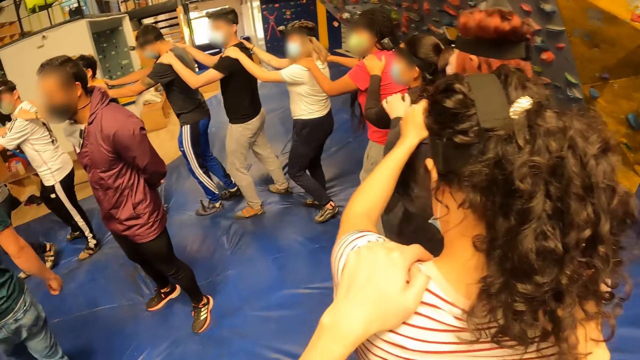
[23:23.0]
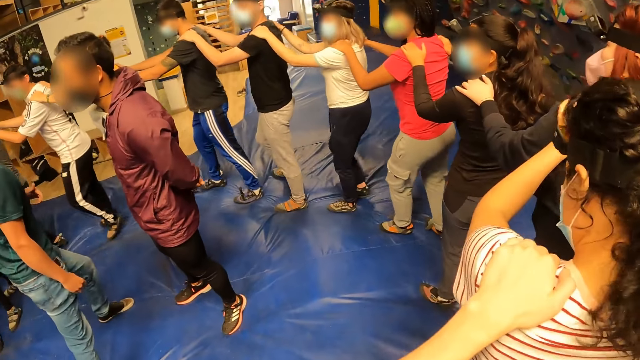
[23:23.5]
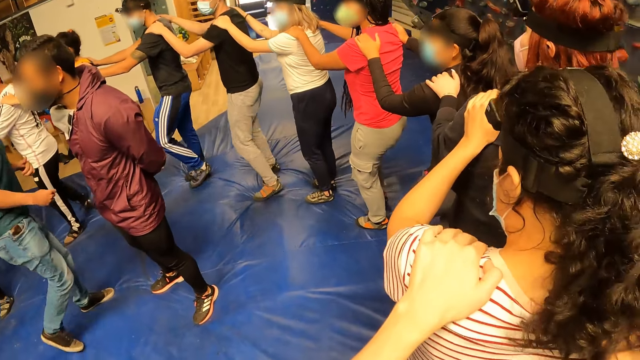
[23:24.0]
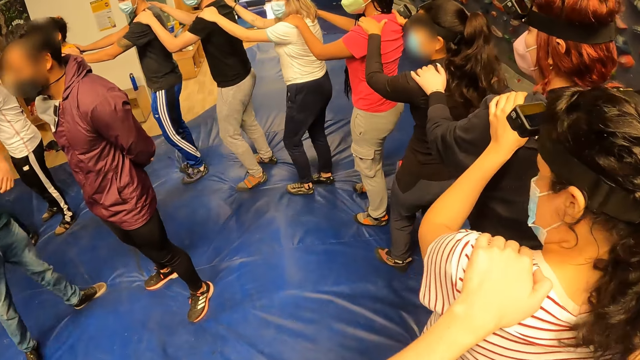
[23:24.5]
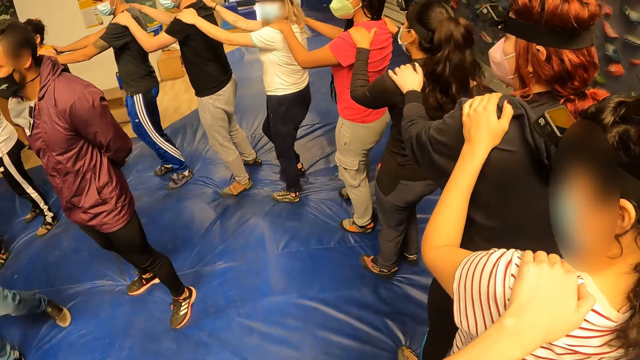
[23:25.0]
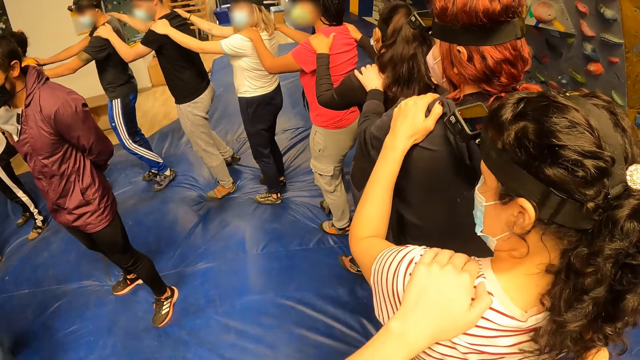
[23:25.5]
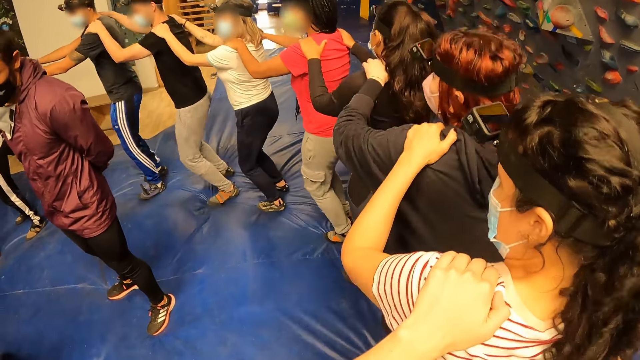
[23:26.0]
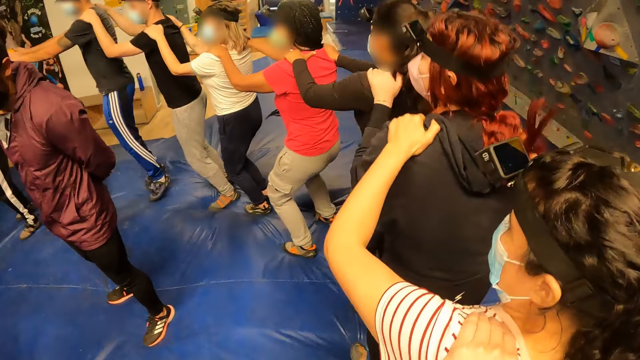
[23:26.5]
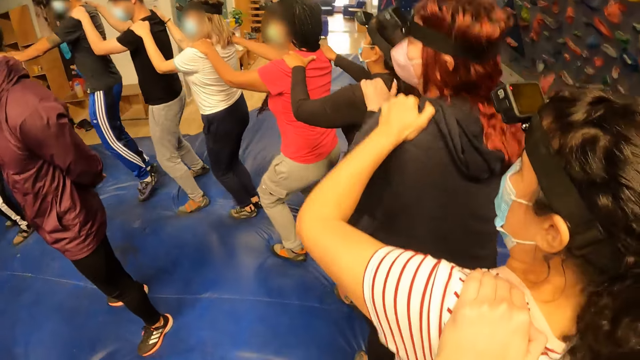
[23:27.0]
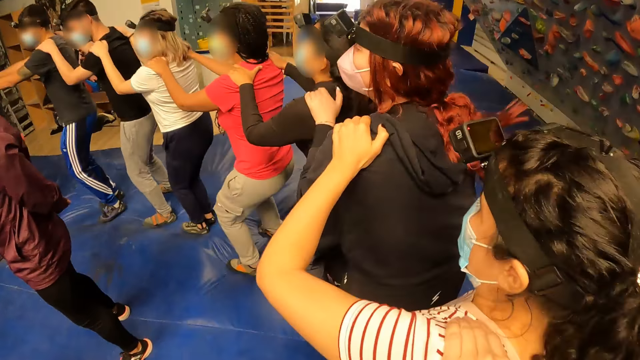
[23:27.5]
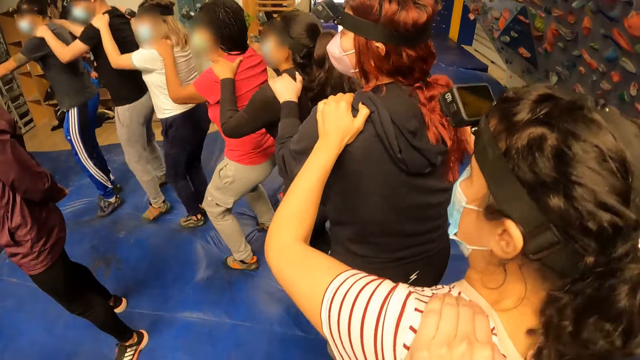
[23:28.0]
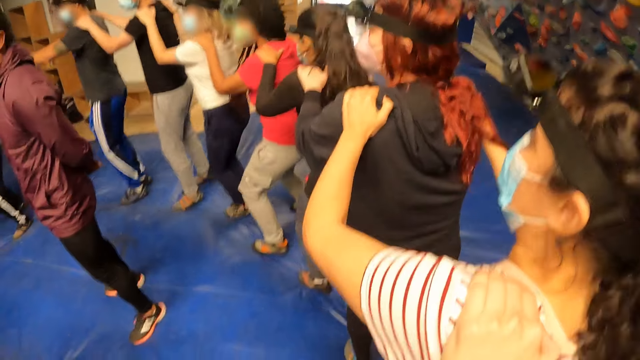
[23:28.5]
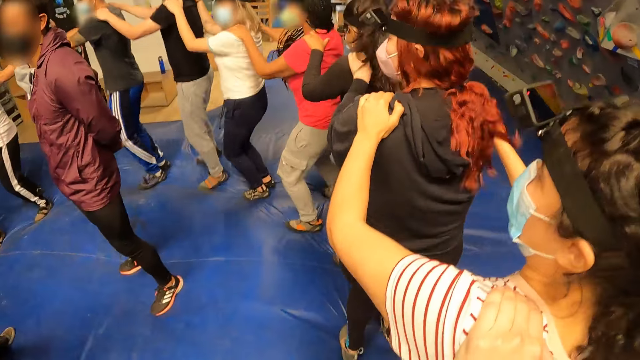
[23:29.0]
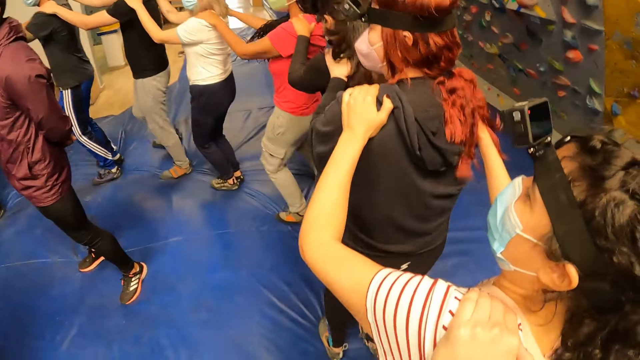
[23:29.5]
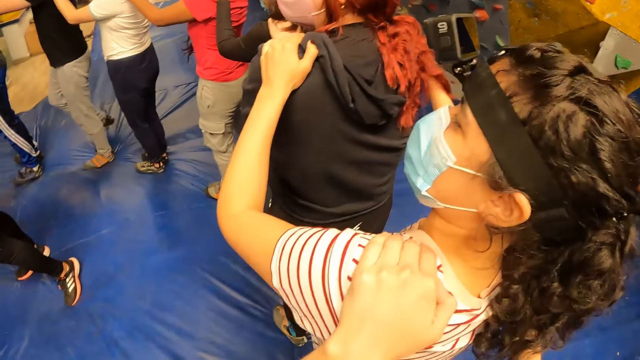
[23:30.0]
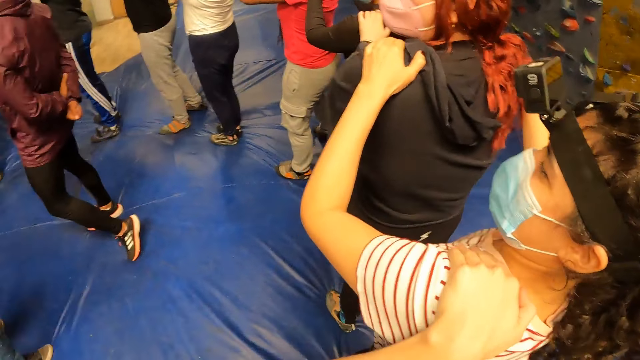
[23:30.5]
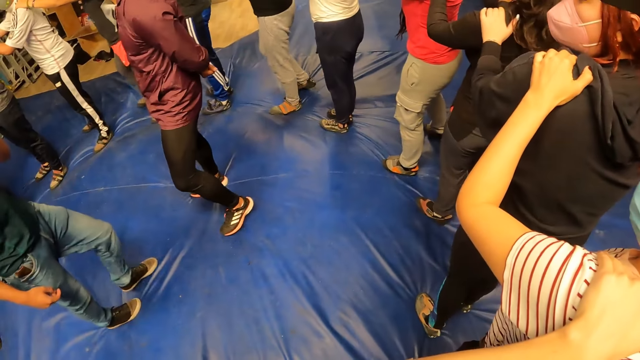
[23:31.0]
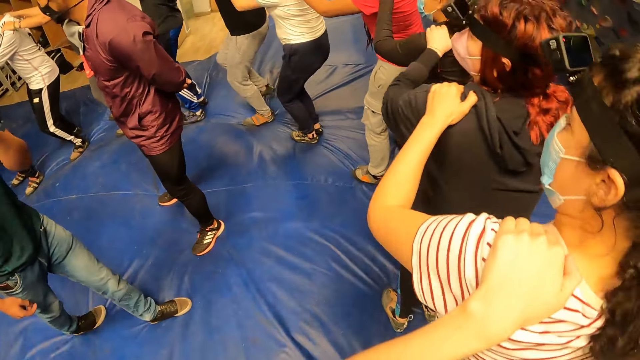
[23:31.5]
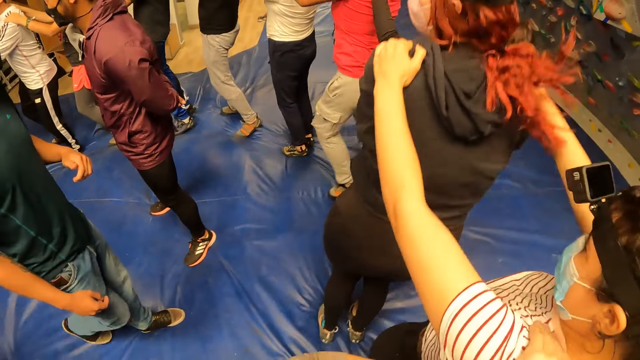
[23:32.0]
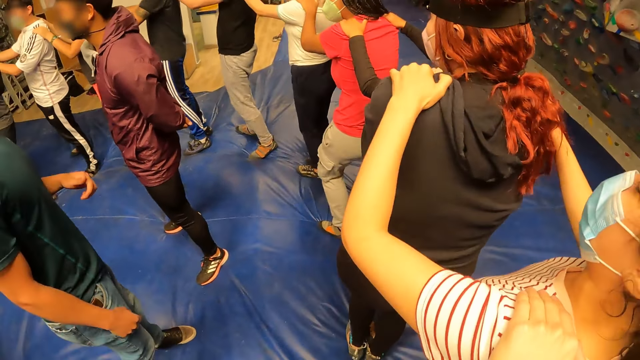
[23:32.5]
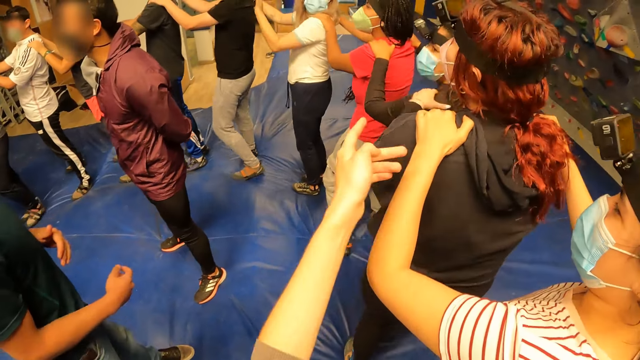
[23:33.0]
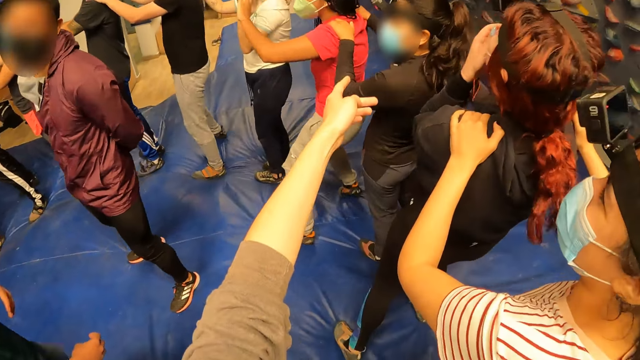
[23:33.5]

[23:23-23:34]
The camera wearer jumps forward with the group of people in the circle. They jump backward with the group of people in the circle. They stand on the floor.

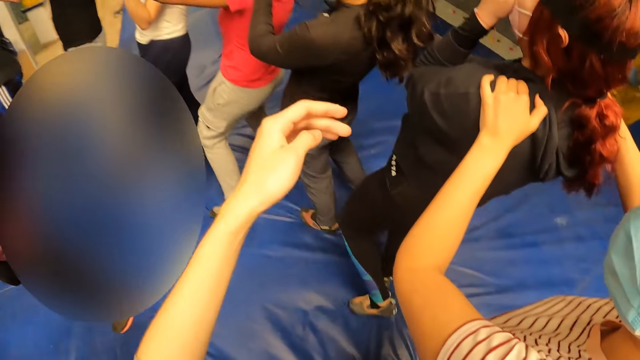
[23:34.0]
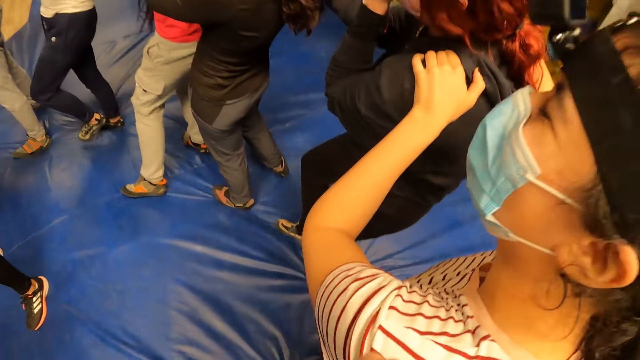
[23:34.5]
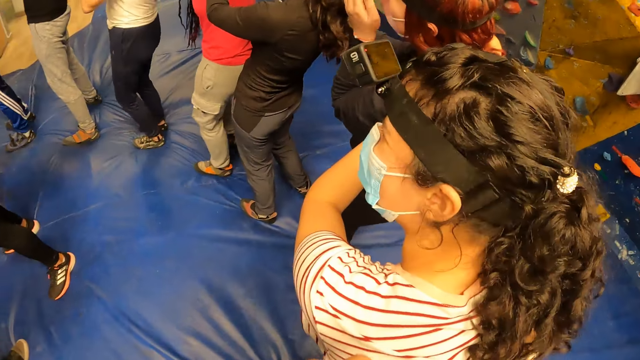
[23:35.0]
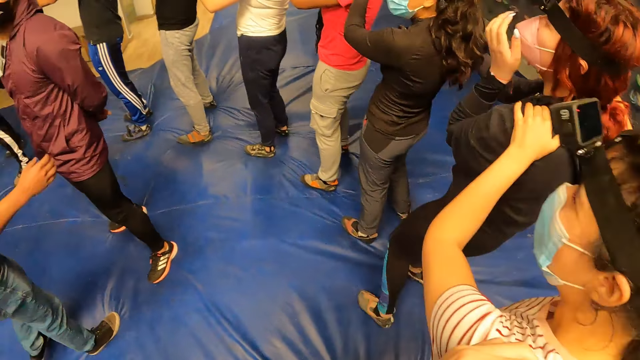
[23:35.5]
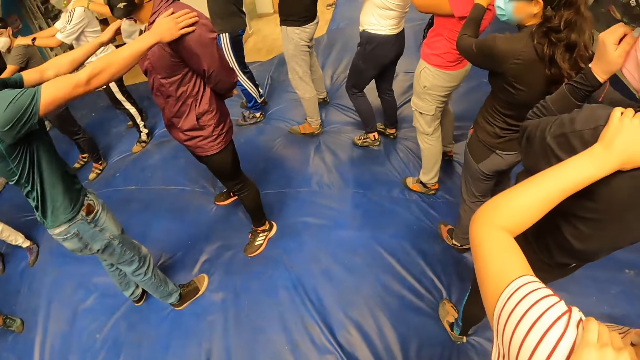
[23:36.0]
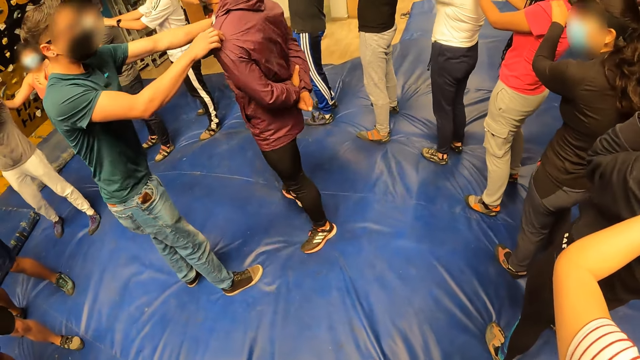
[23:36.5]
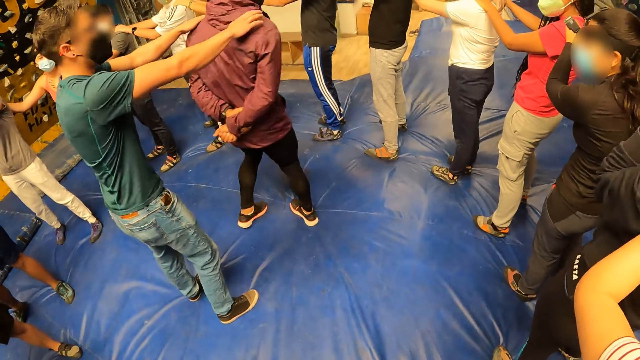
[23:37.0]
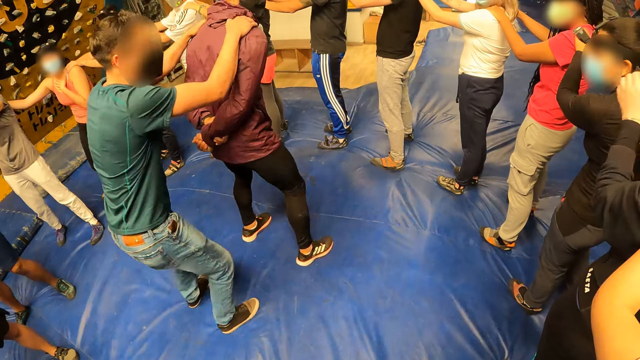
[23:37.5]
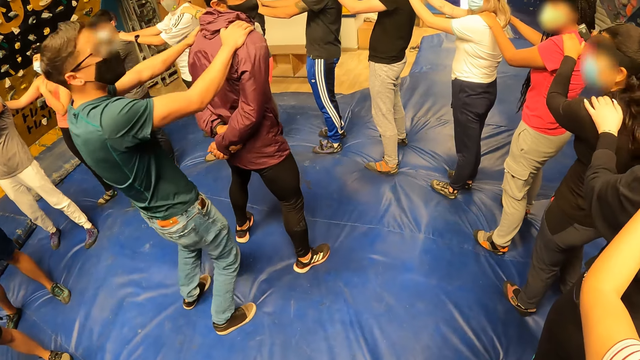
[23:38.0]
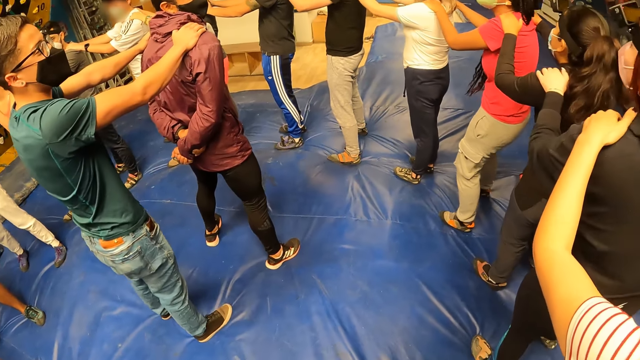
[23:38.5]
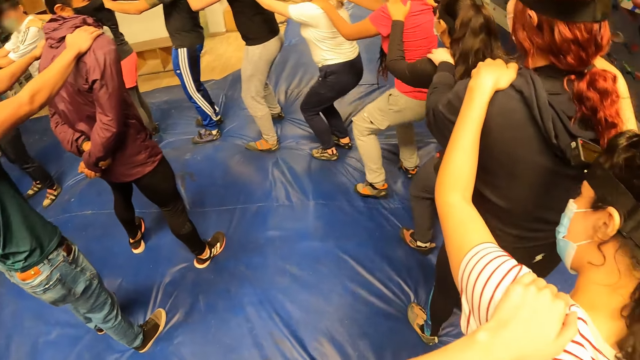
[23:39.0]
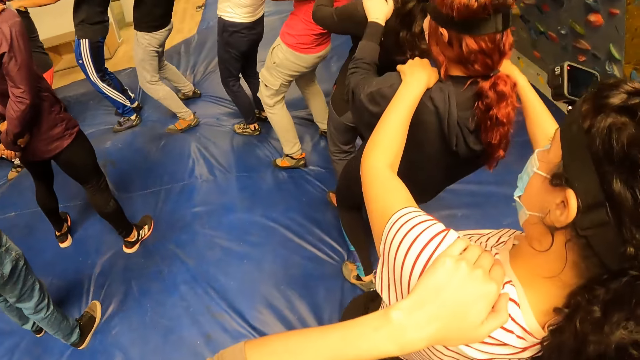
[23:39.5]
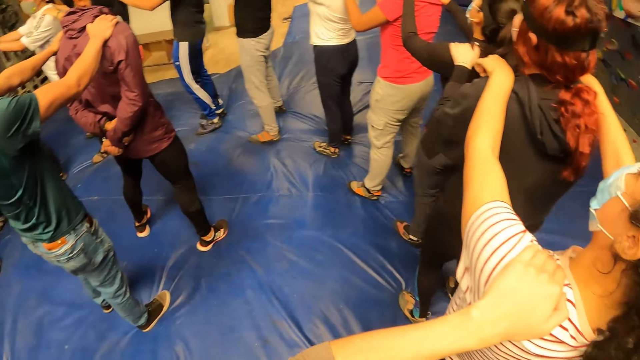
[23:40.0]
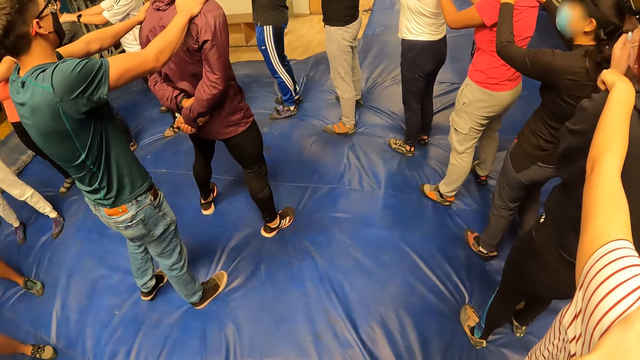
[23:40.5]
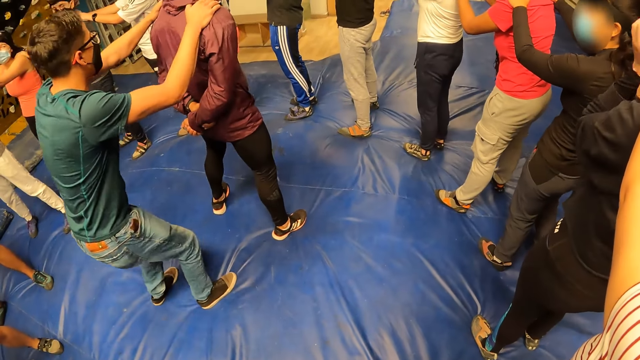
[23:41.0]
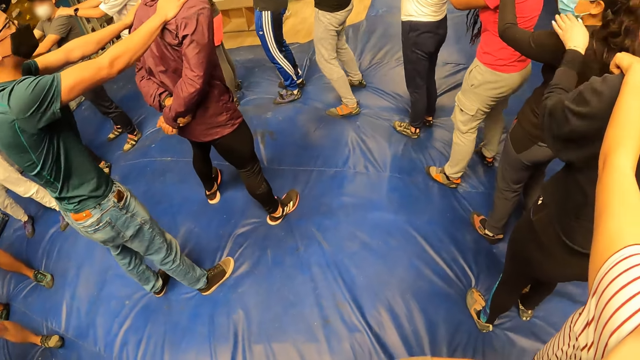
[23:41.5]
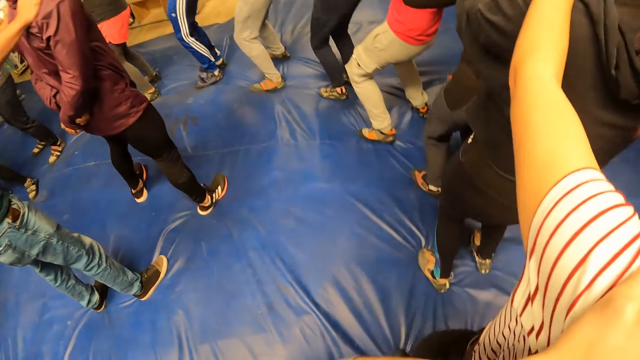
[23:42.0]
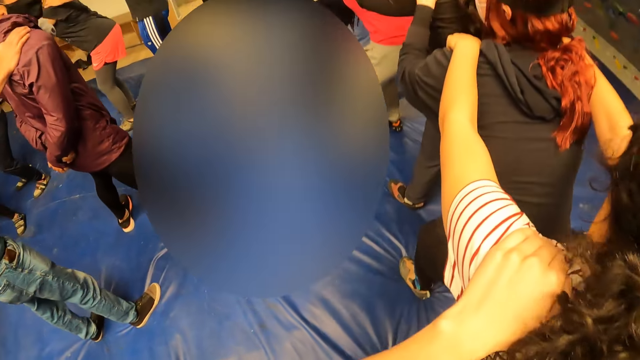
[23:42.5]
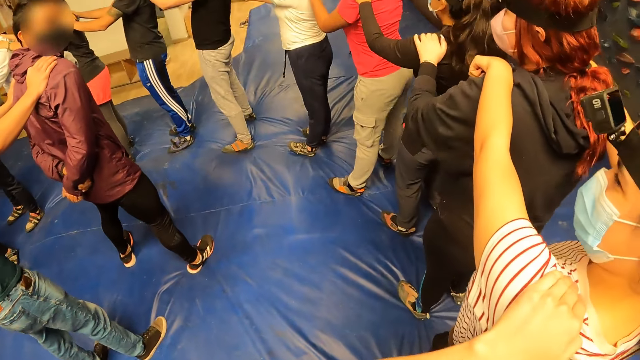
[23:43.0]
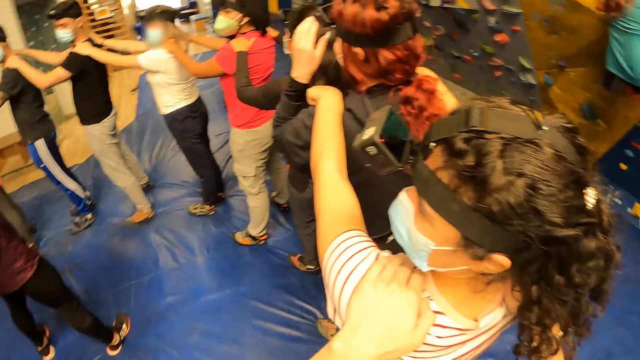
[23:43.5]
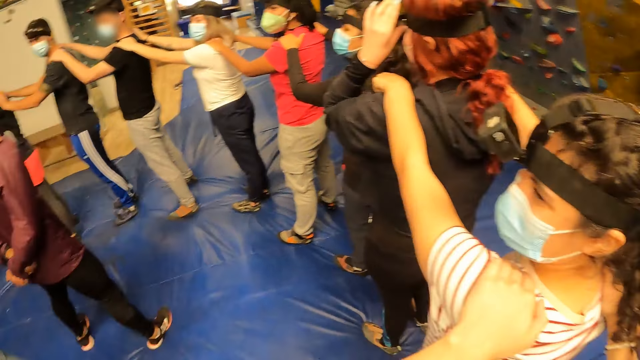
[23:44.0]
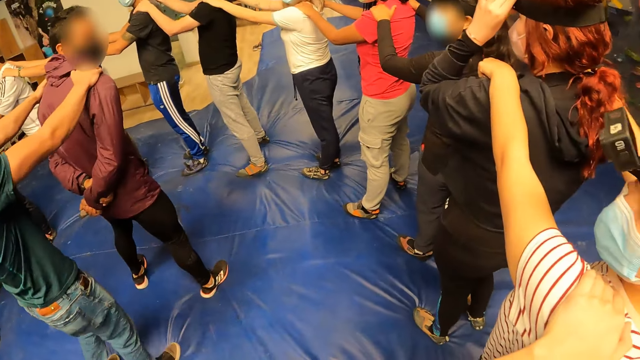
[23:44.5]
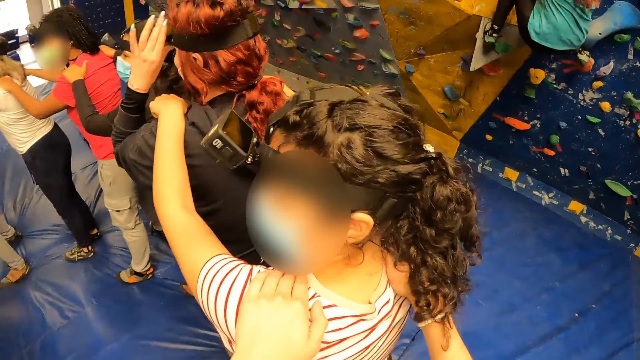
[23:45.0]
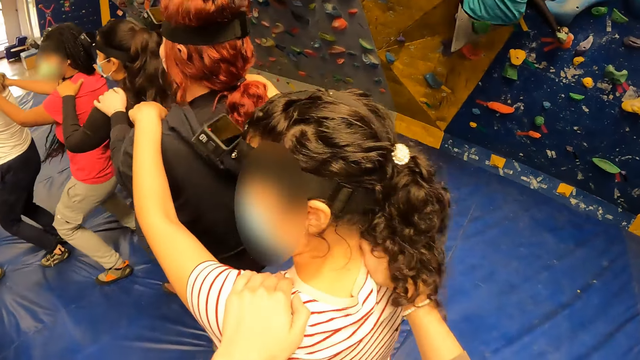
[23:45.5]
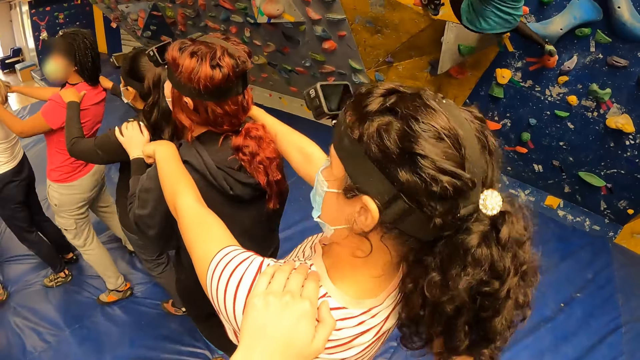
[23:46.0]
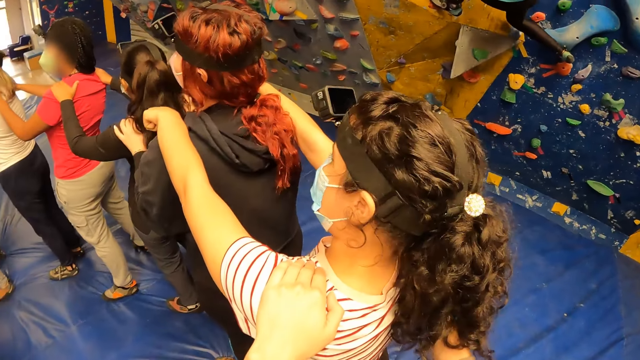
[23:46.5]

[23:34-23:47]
A man holds the shoulder of another man with both hands. The camera wearer exercises her body on the floor with the group of people in the circle.
